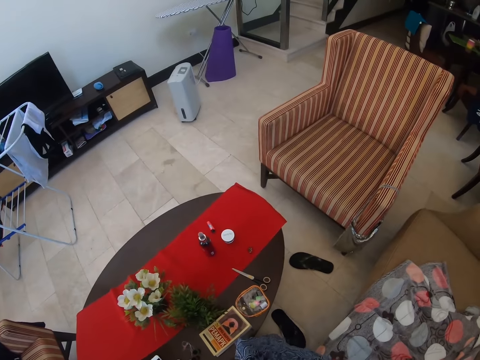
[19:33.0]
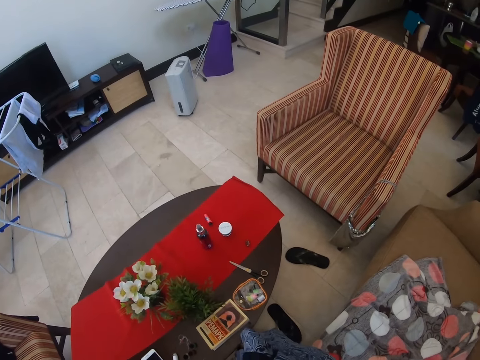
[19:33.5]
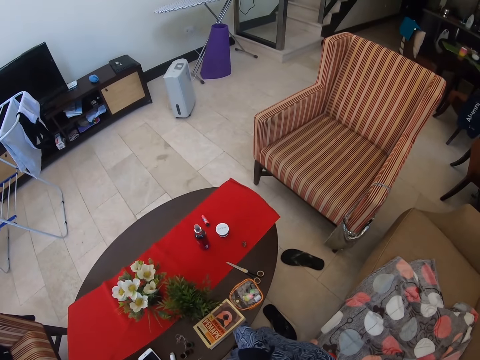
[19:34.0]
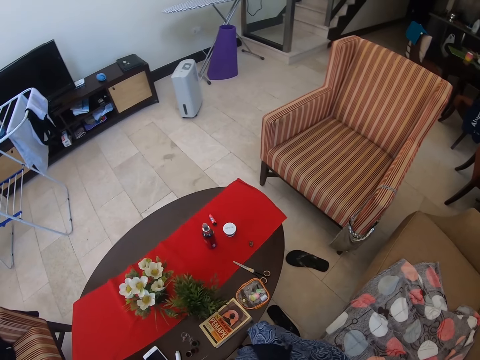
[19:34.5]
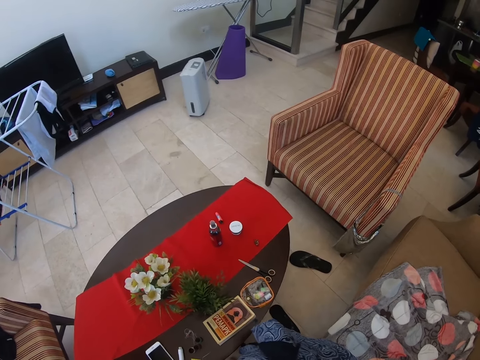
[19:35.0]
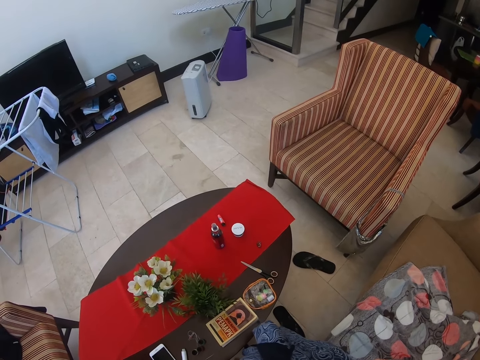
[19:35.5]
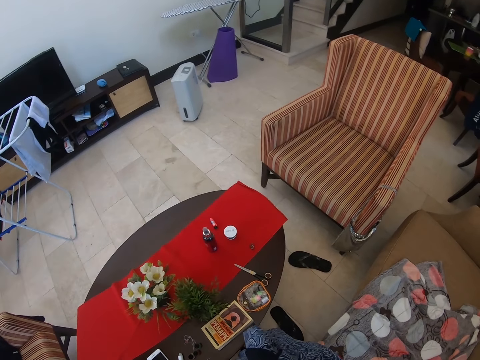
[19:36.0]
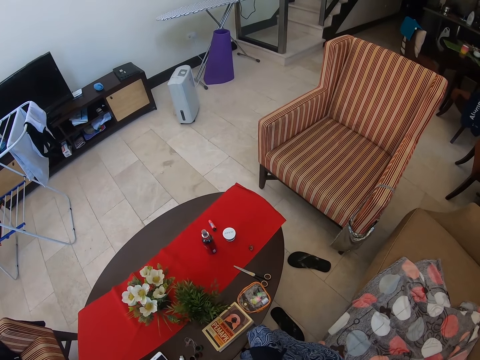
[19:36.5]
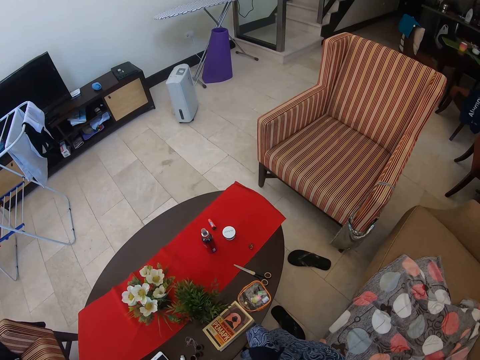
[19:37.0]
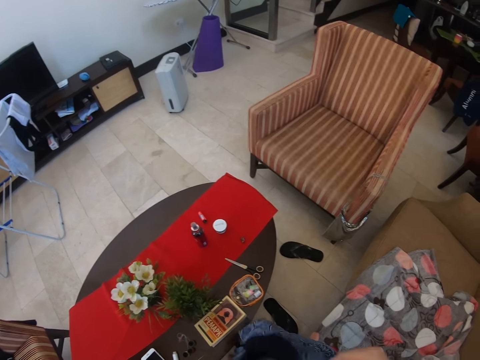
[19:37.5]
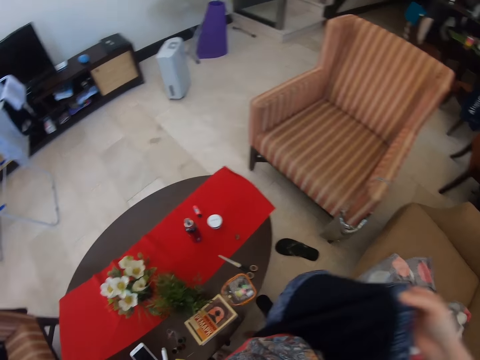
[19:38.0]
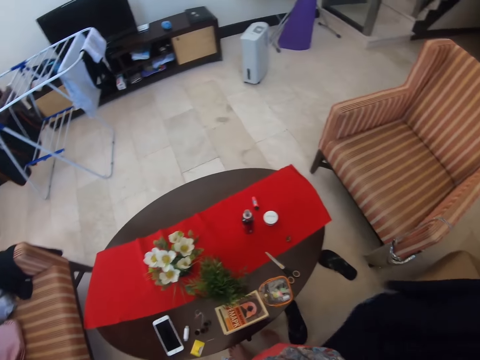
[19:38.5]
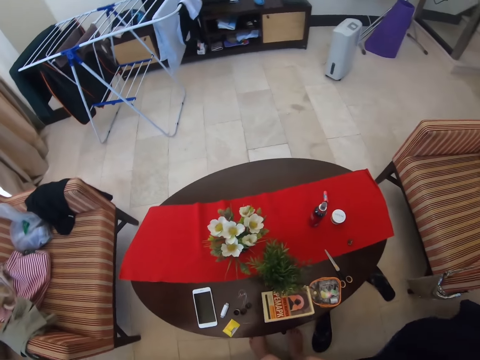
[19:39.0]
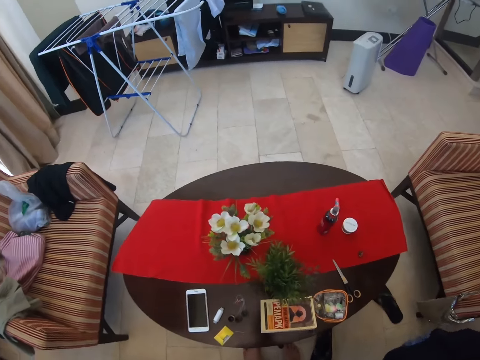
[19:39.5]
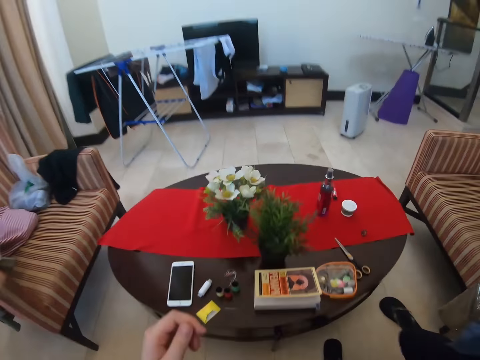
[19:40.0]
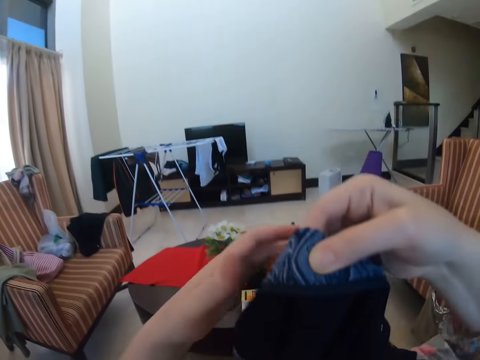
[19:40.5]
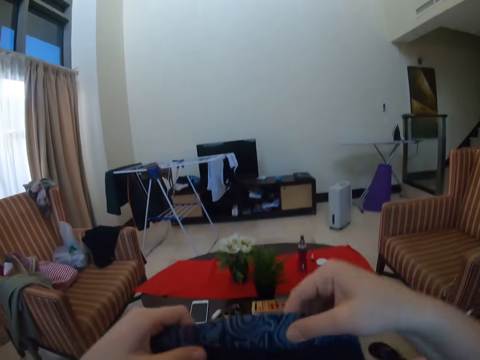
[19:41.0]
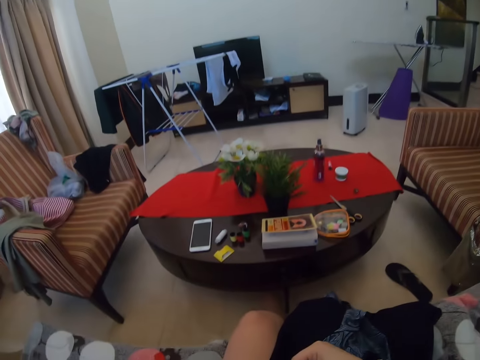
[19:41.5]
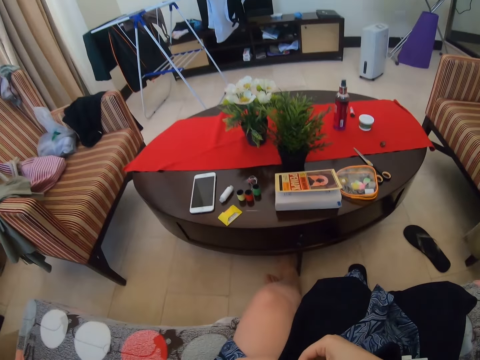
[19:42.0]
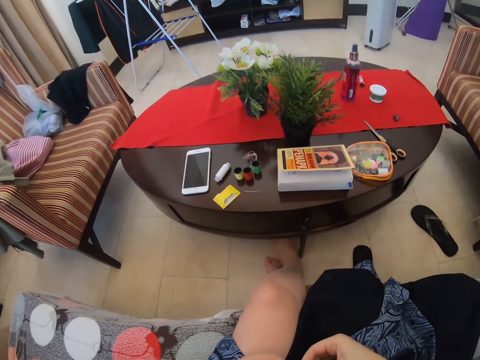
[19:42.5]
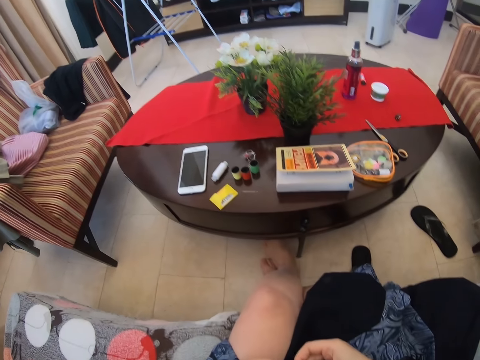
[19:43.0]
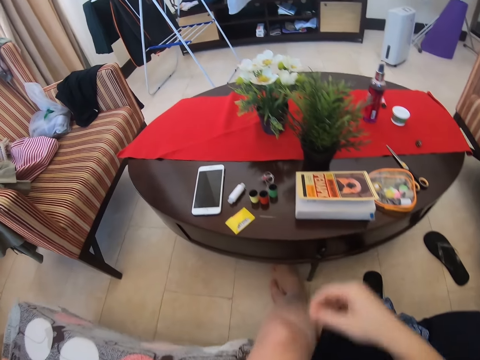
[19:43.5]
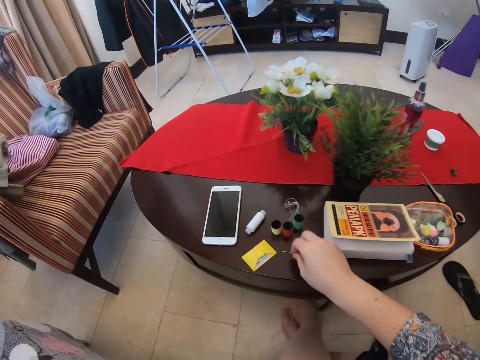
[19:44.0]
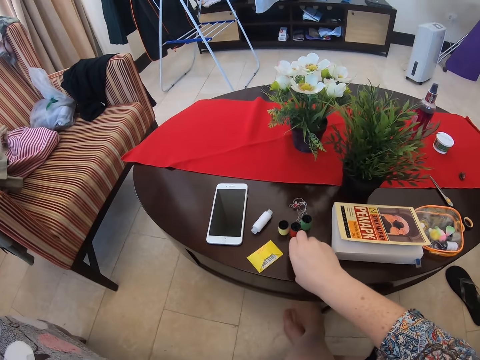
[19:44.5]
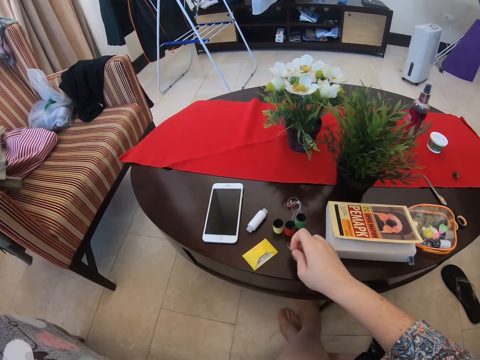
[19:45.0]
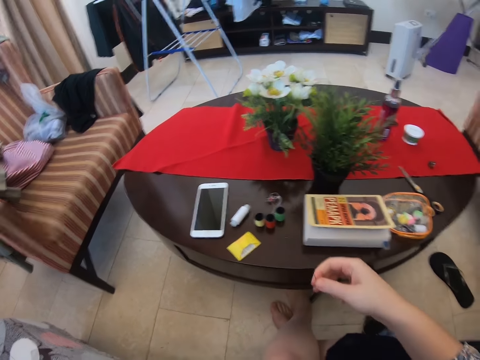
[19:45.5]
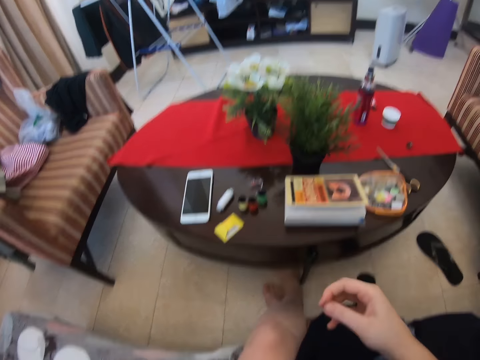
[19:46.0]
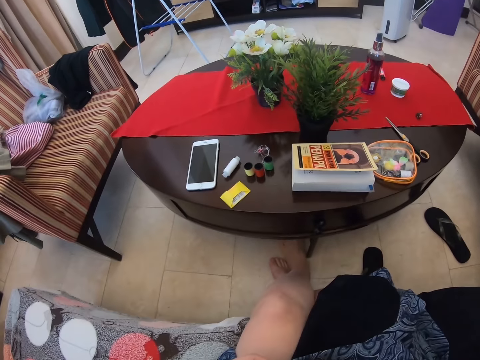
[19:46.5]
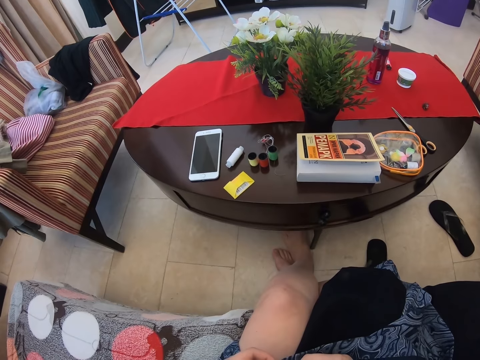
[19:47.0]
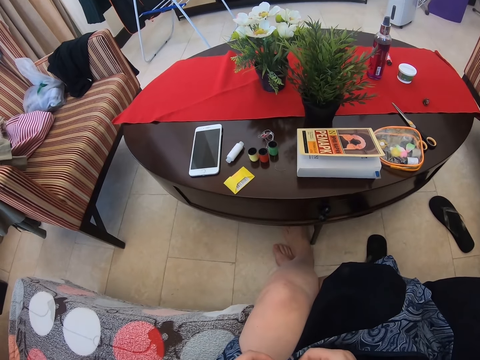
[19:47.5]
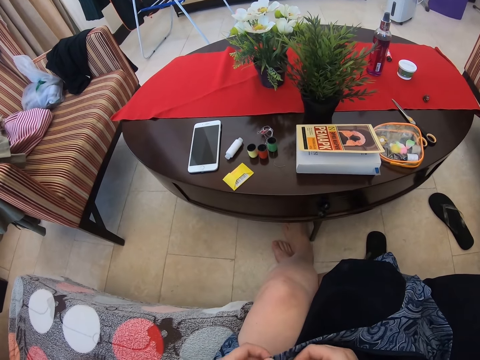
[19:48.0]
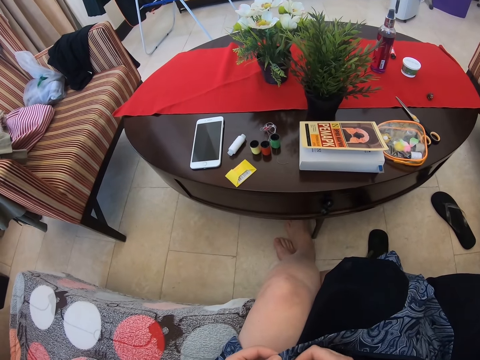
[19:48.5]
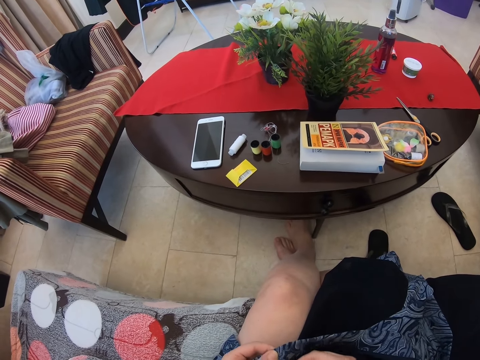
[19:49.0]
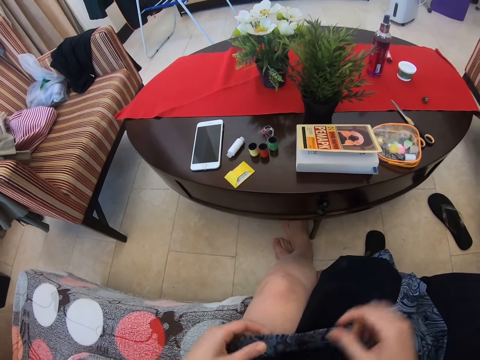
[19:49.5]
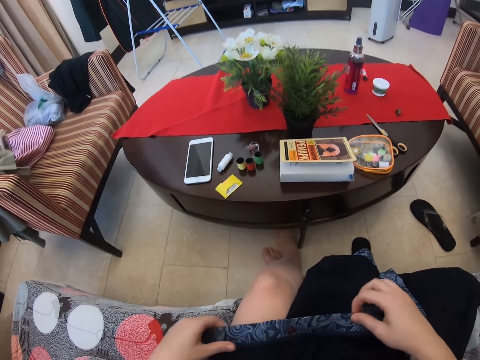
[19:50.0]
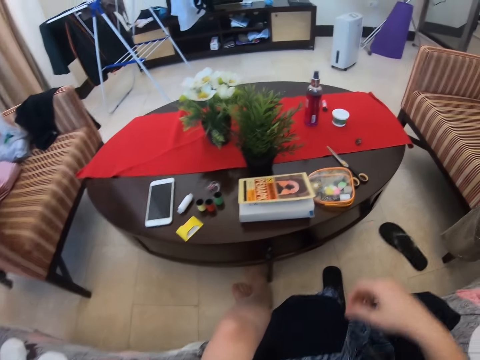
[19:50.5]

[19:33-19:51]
The camera wearer looks at the cloth. They pick the needle from the table. They sew the cloth with the needle.

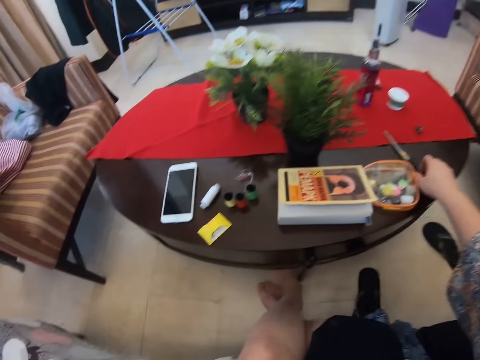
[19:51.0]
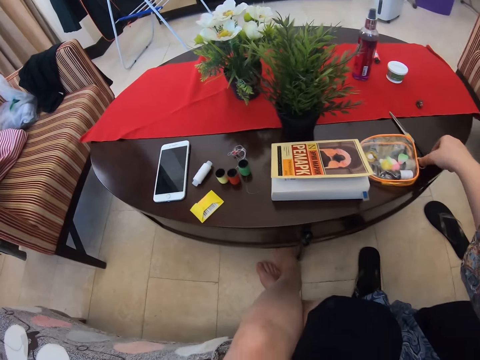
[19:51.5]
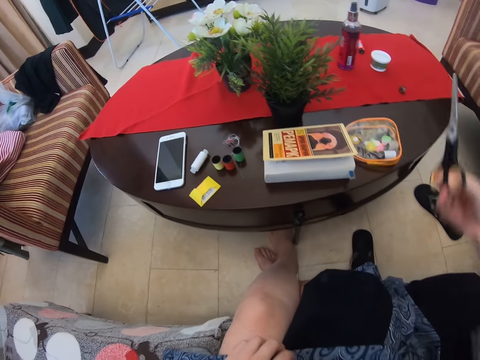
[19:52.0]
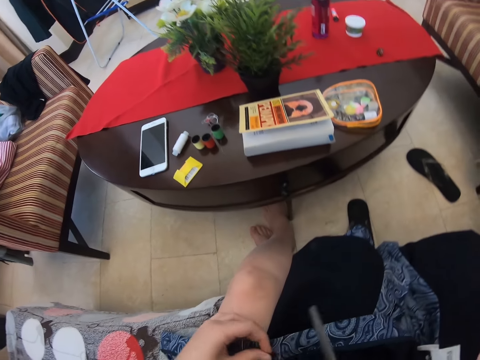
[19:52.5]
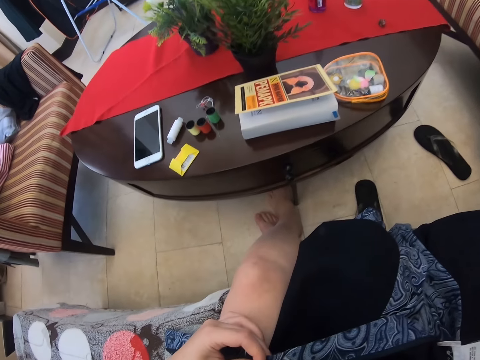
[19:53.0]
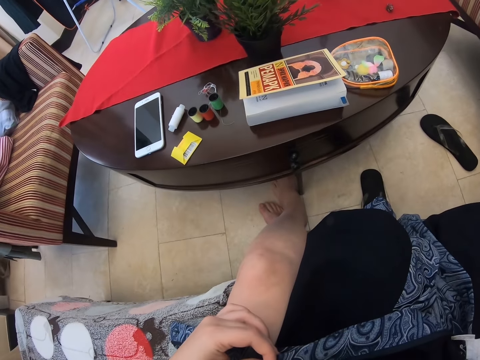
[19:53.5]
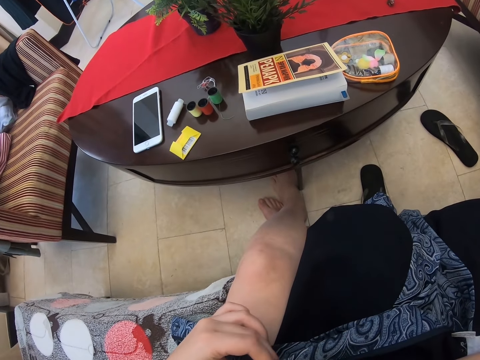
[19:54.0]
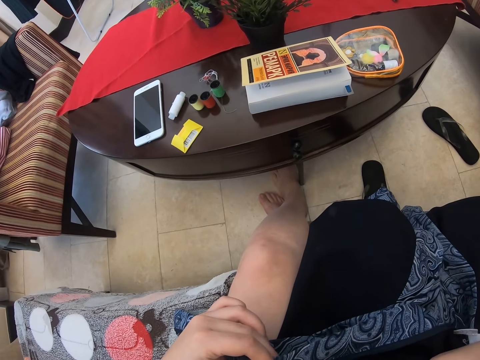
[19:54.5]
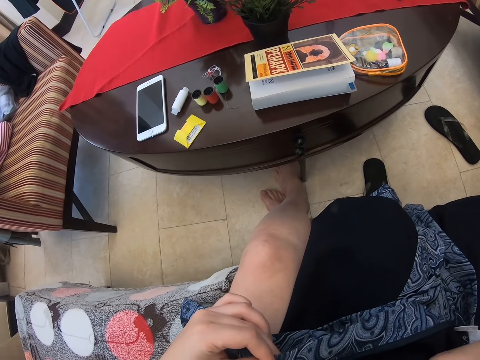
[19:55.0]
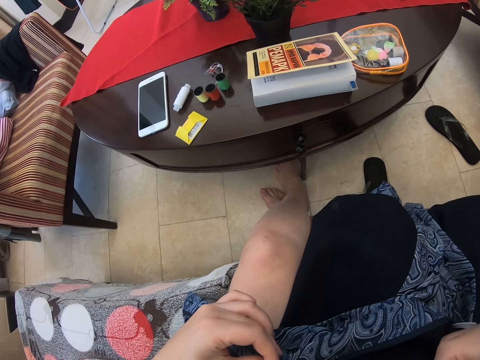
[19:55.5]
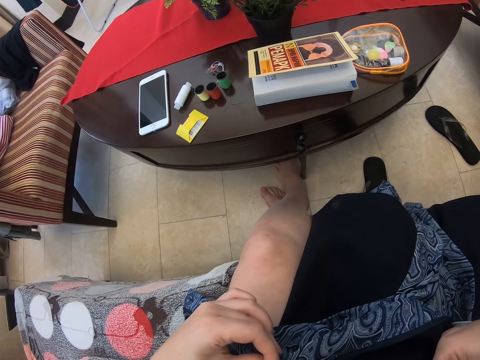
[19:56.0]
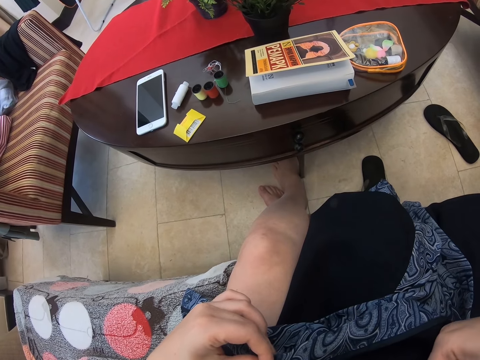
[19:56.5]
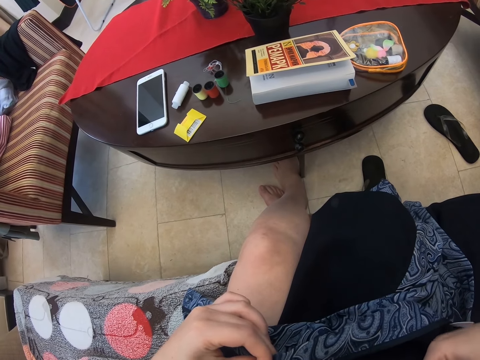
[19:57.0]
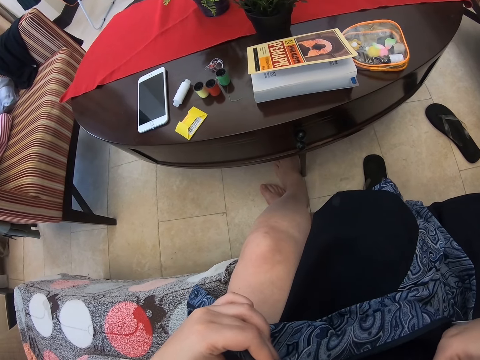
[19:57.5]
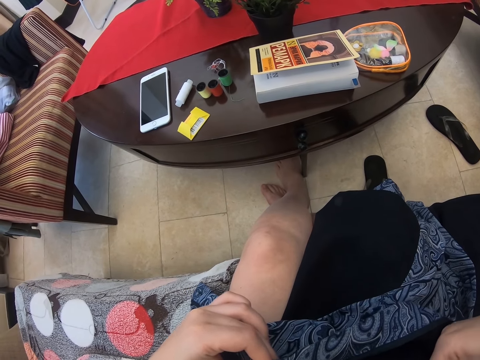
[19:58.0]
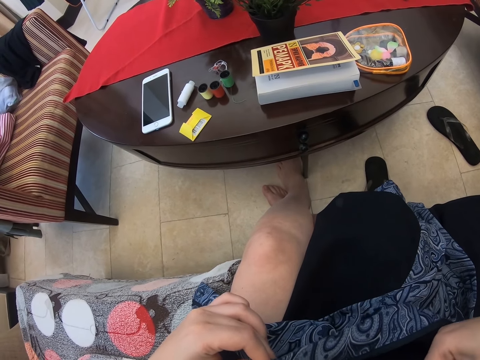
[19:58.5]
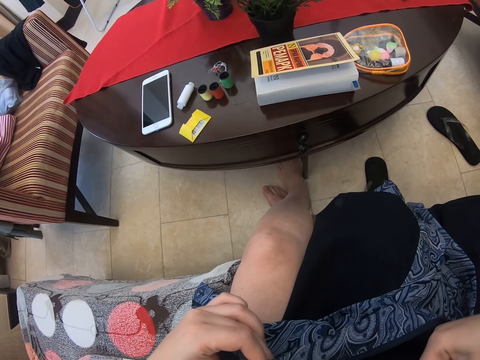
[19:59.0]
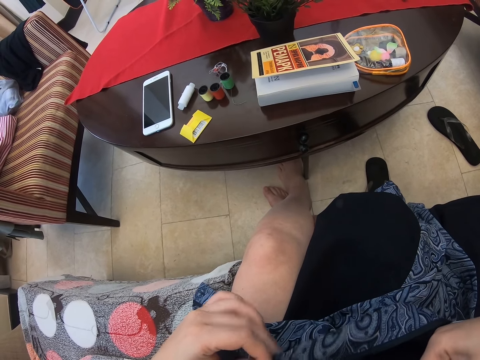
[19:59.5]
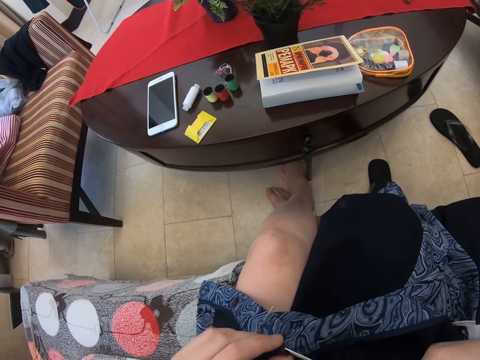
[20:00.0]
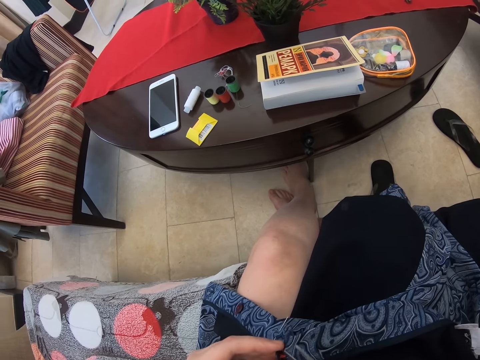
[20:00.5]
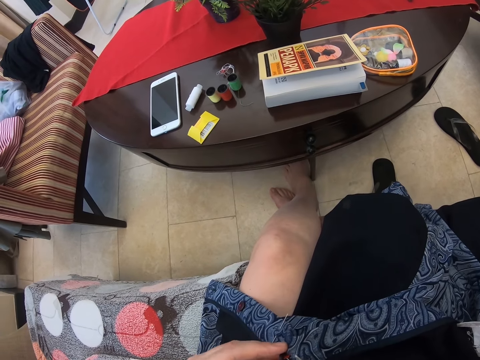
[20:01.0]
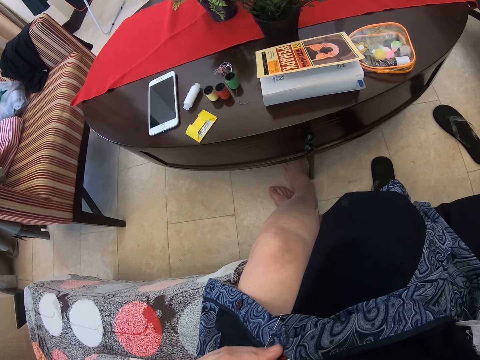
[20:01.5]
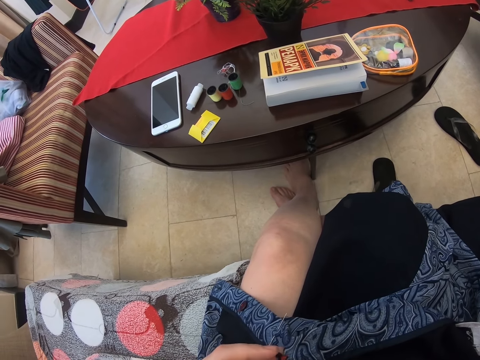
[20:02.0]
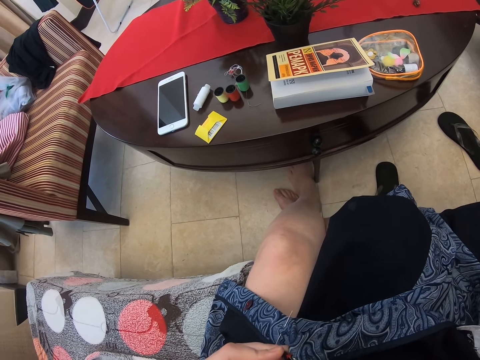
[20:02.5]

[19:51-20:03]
The camera wearer picks the scissors from the table. They cut the cloth with the scissors.
